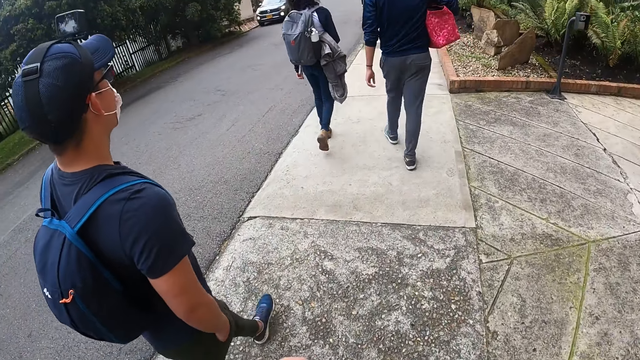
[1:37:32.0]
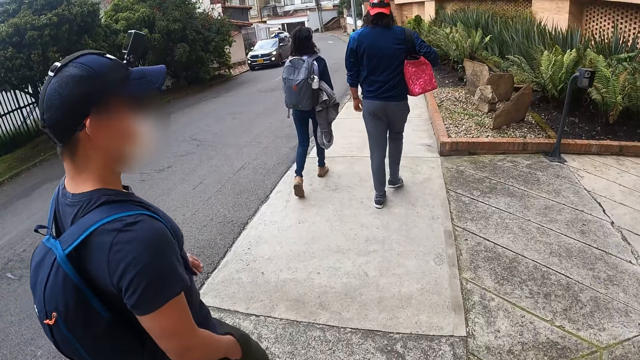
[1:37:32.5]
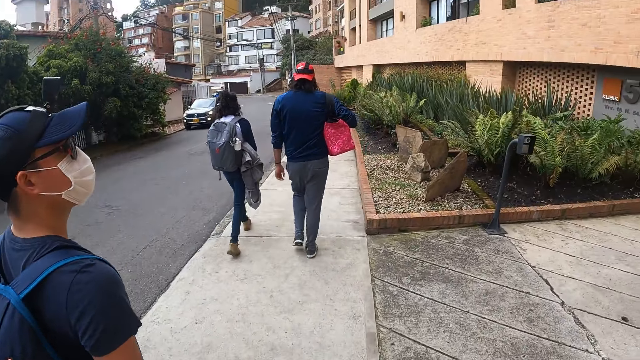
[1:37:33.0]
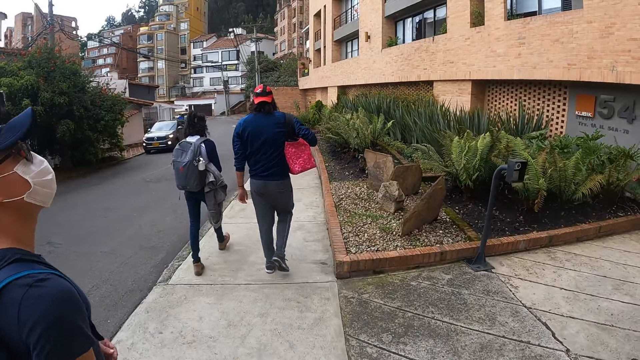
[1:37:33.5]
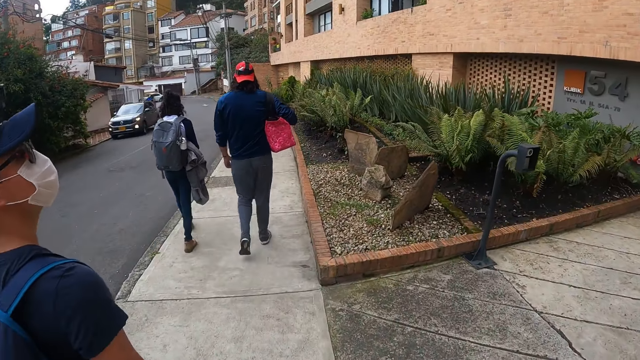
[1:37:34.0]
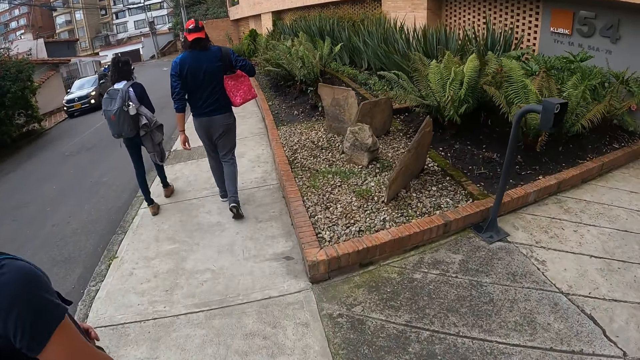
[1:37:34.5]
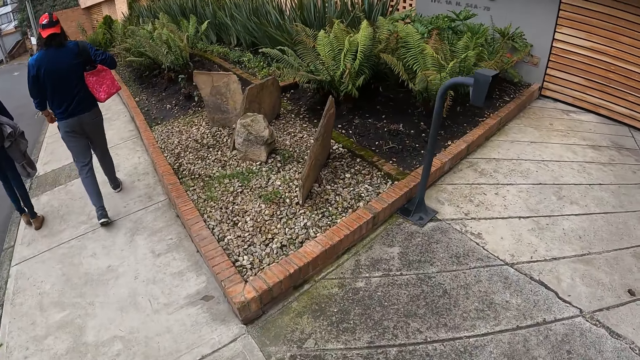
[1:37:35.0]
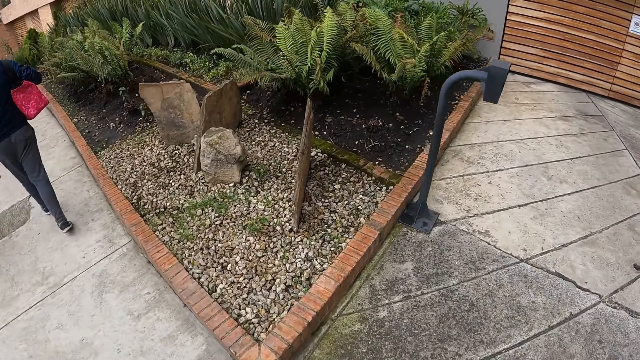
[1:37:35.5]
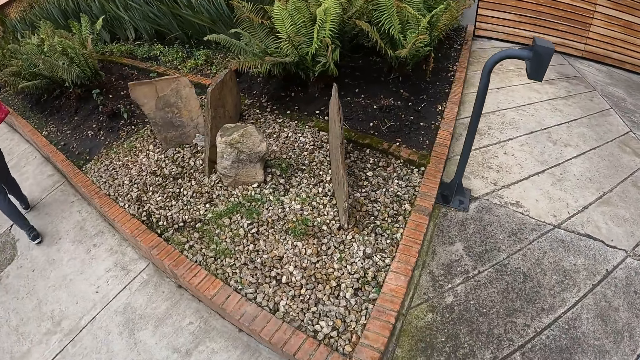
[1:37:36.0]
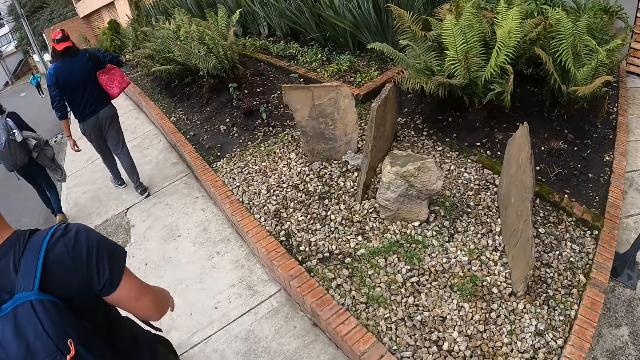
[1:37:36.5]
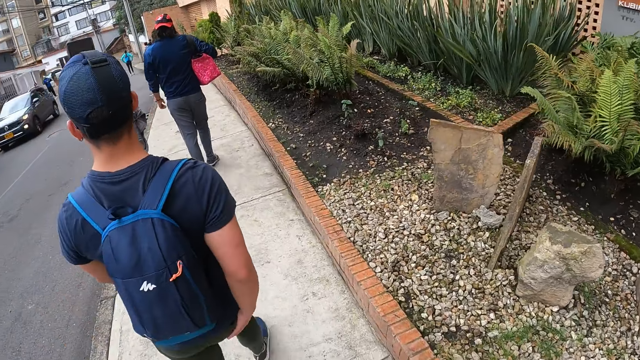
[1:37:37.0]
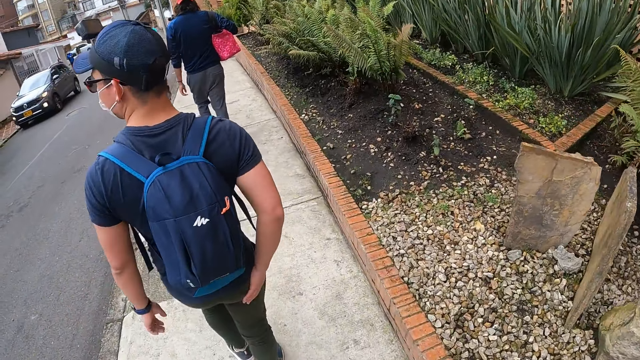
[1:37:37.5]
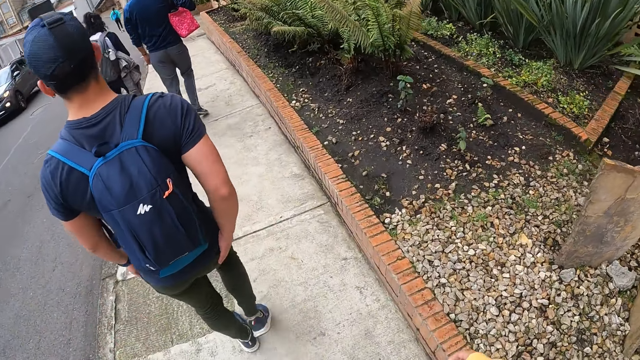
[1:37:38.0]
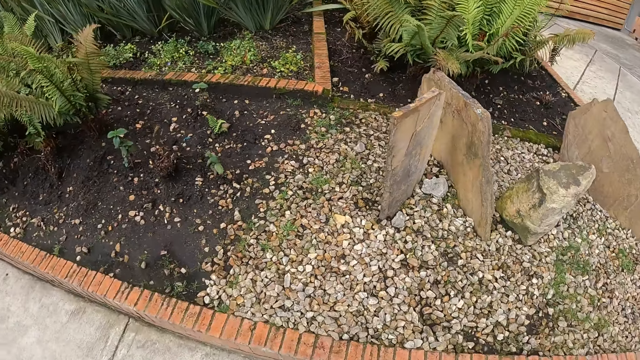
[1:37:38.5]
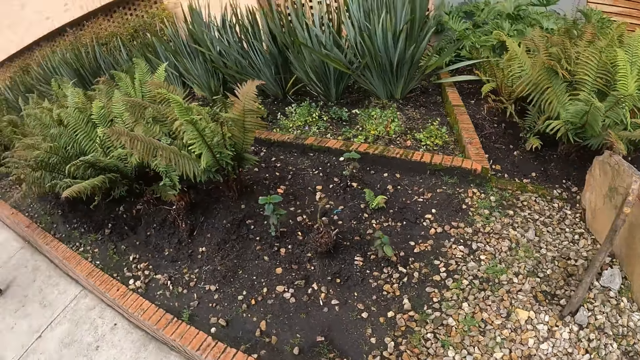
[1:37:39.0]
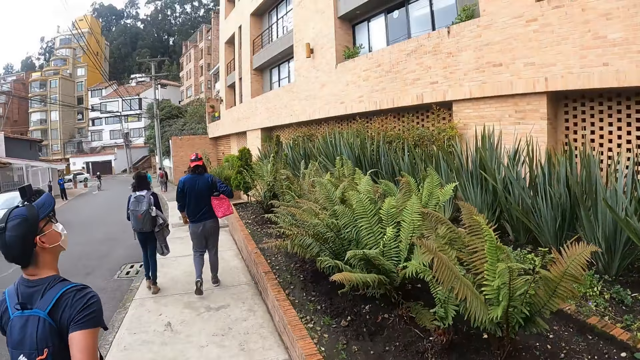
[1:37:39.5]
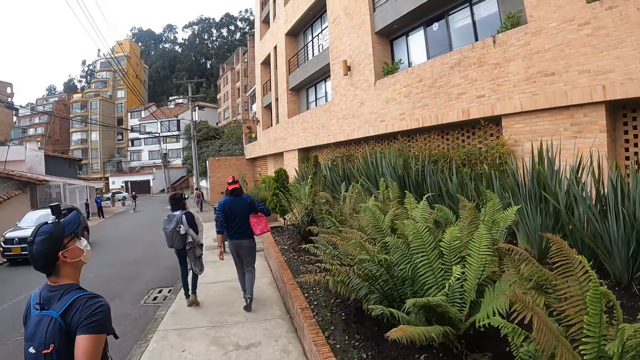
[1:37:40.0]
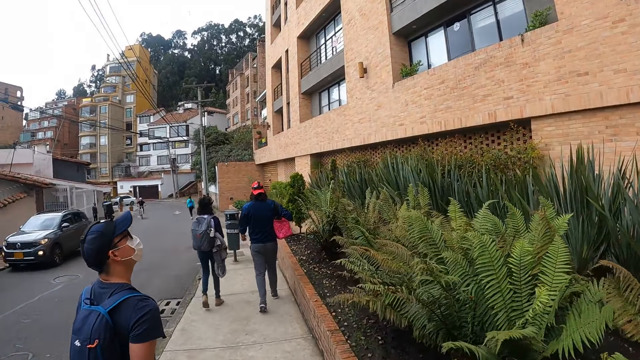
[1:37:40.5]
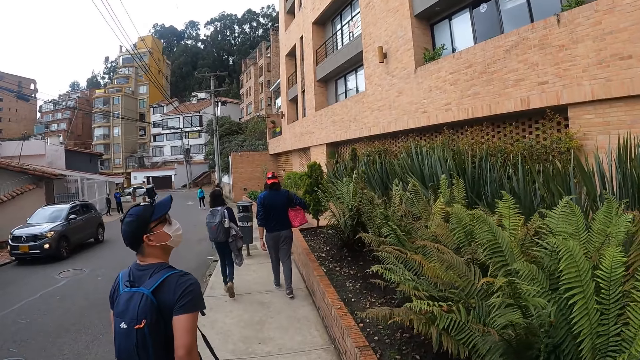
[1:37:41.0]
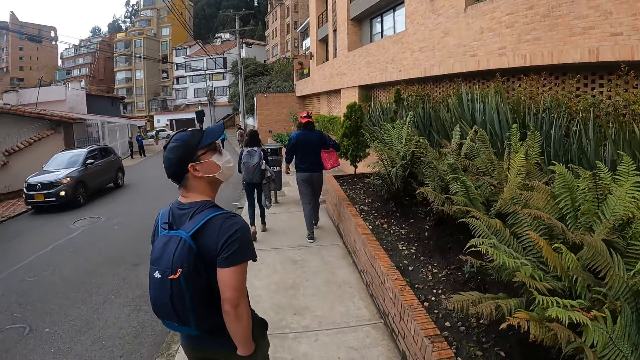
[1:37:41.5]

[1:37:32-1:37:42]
The camera wearer looks at a person. They look at two other persons. They look at the flowers in the flower bed. They look at the streetlight. They look at the first person. They look at the flowers in the flower bed. They look at the two other persons.

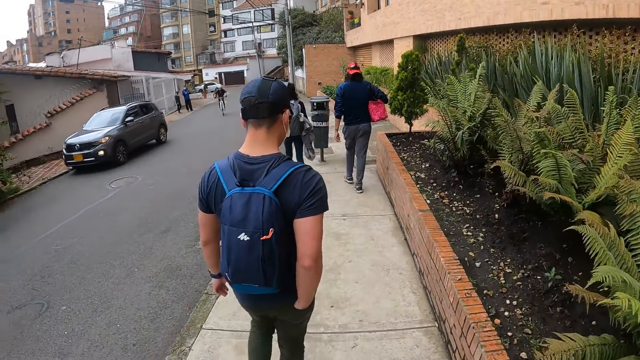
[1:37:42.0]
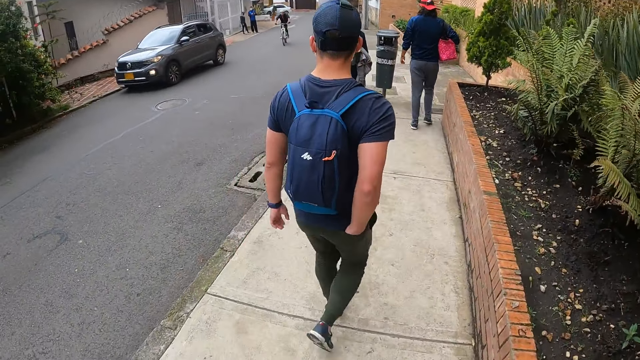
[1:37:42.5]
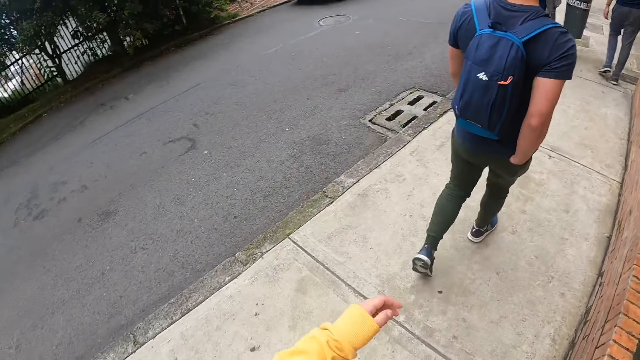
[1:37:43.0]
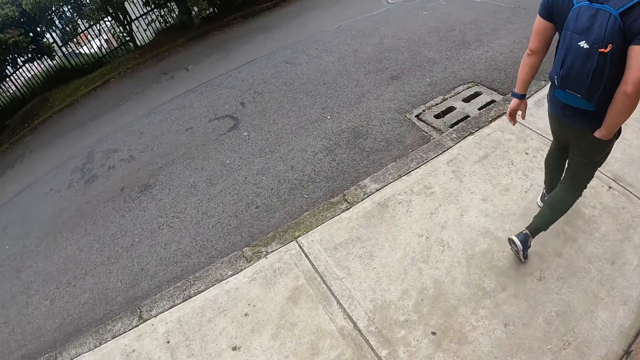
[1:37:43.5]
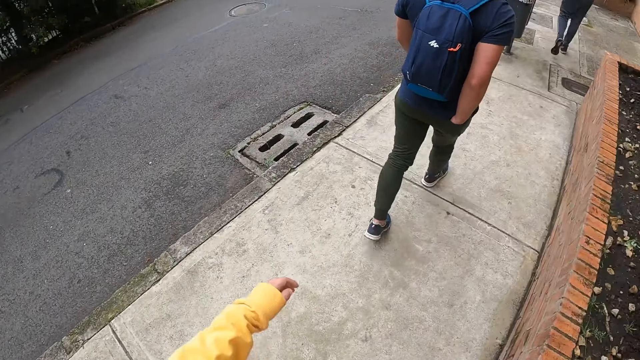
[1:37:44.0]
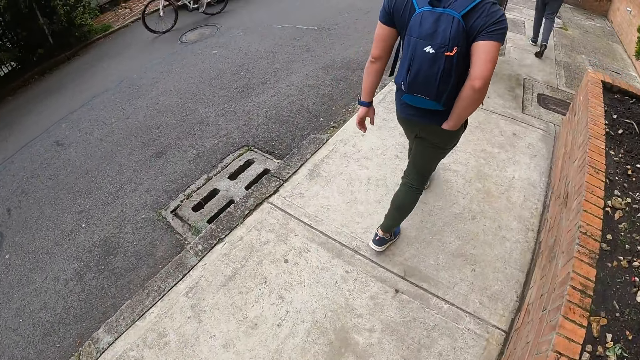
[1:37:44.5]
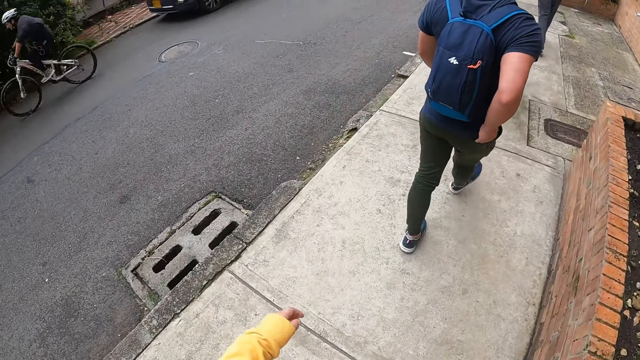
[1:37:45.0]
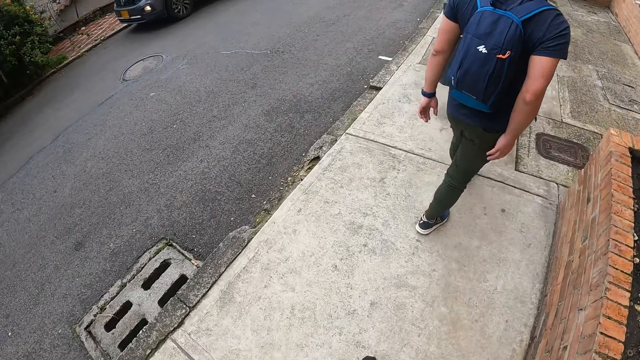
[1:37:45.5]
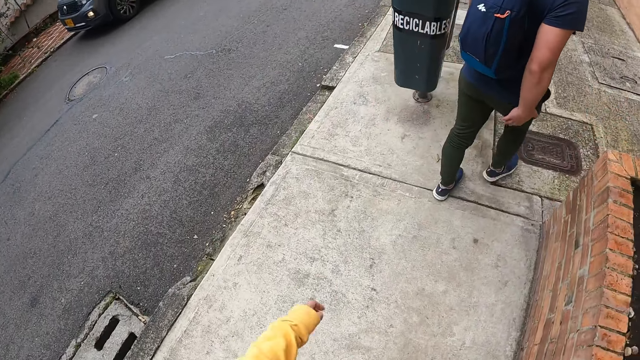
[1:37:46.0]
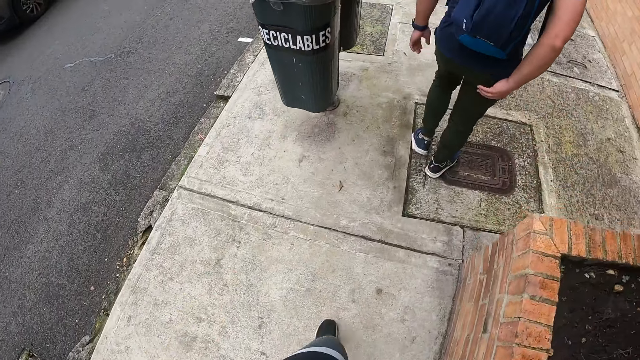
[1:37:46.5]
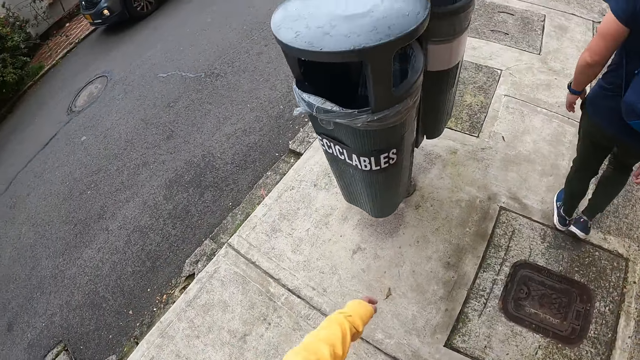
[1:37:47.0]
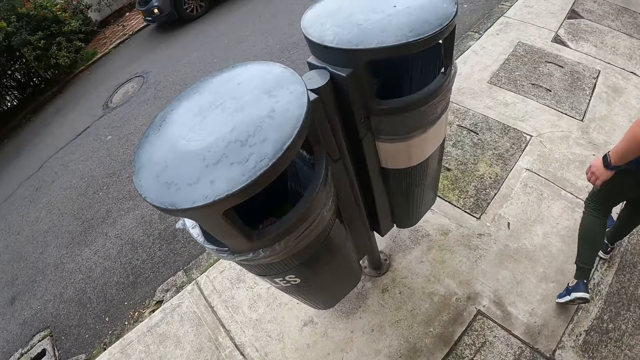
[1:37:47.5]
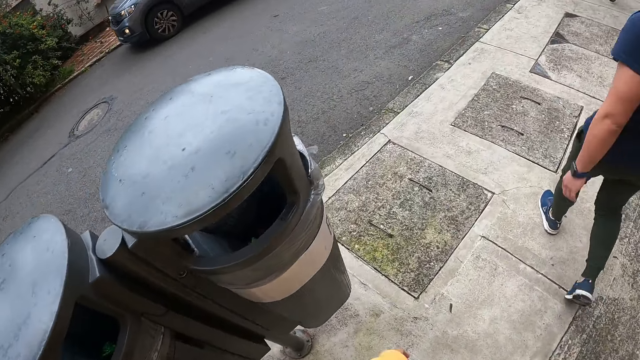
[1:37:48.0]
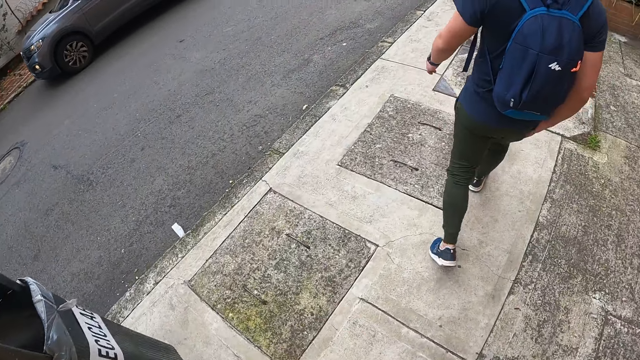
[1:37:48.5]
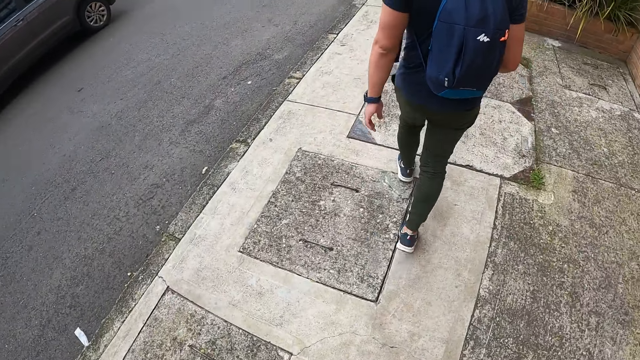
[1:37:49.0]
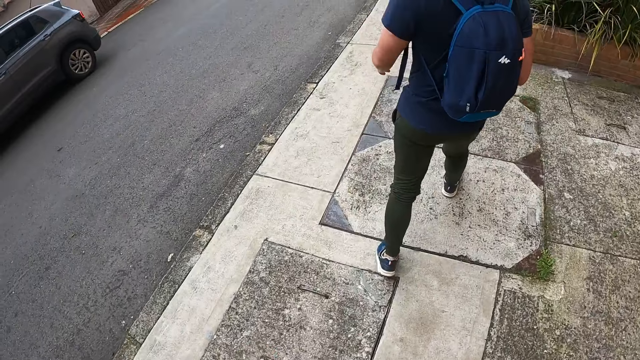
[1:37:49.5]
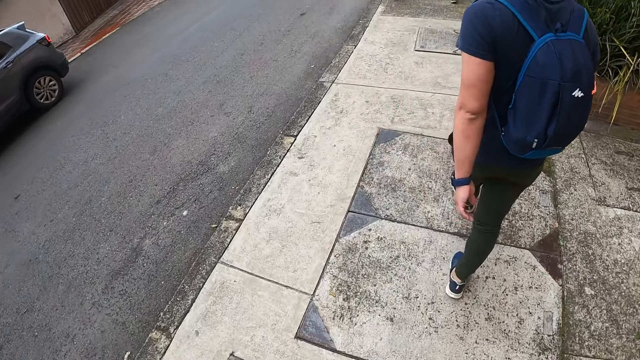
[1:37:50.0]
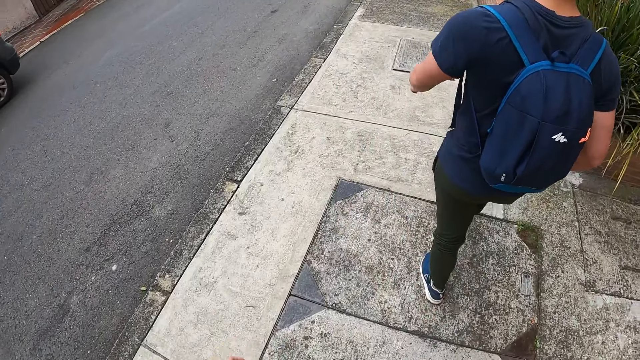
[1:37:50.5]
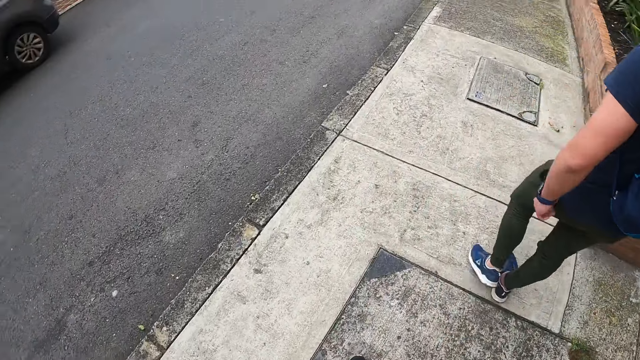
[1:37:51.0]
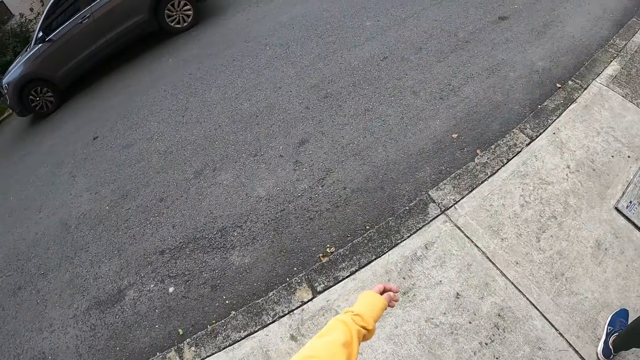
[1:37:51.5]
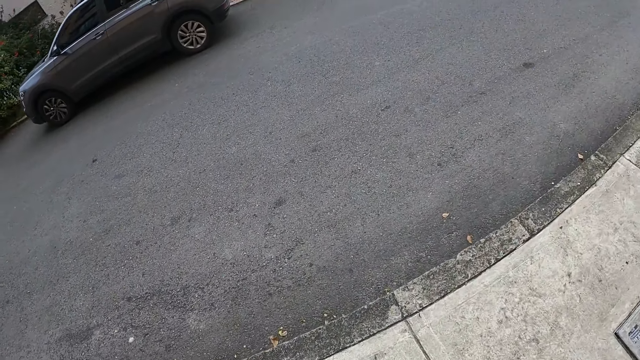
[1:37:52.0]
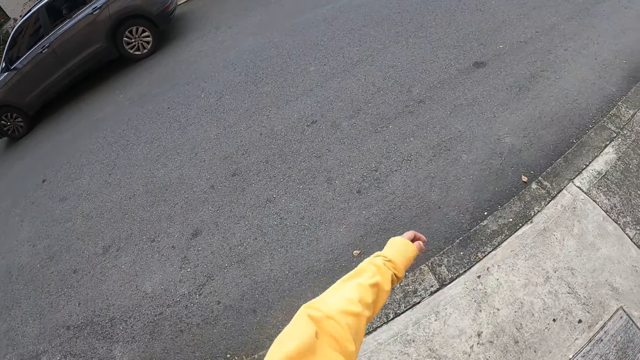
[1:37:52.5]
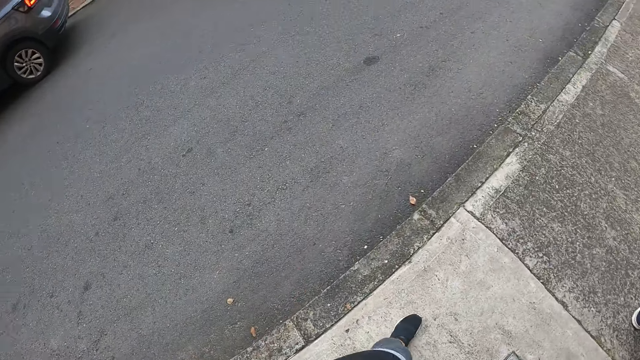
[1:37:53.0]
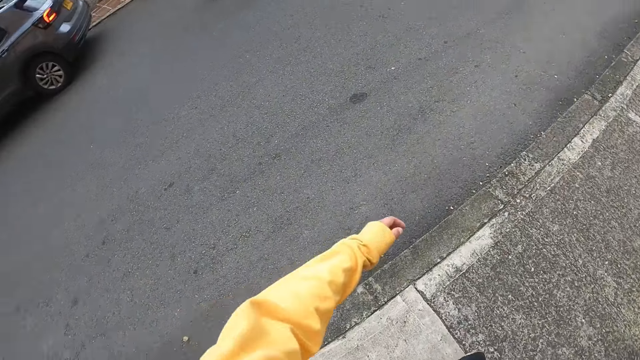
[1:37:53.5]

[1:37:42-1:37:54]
The camera wearer looks at the flowers in the flower bed. They look at the road. A man rides a bicycle past the camera wearer. The camera wearer looks at the man with the bicycle. They look at the recyclables. They move the left hand. They look at the car on the roadside. They look at another person. They move the left hand. They look at the car on the roadside.
